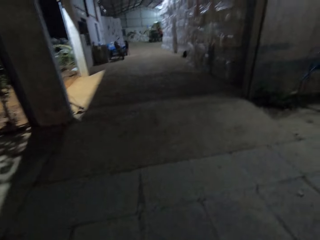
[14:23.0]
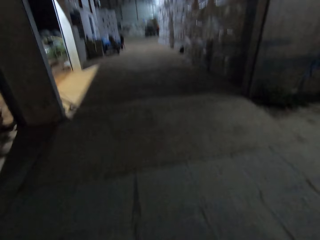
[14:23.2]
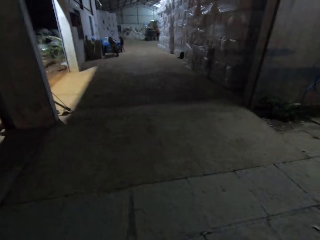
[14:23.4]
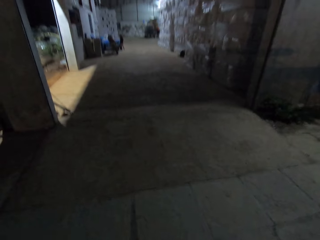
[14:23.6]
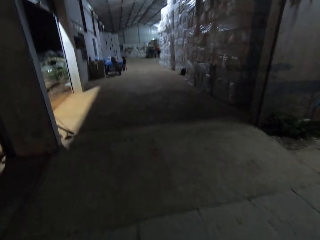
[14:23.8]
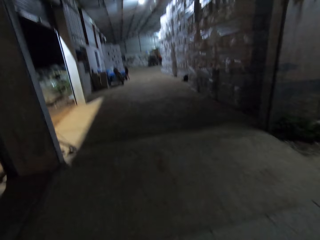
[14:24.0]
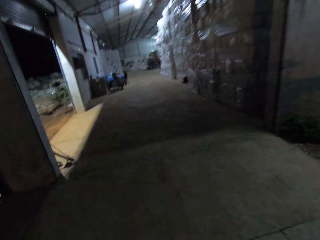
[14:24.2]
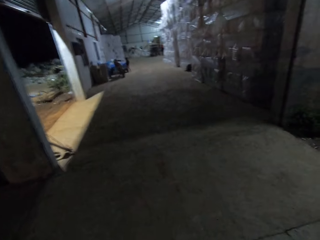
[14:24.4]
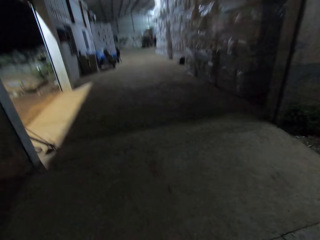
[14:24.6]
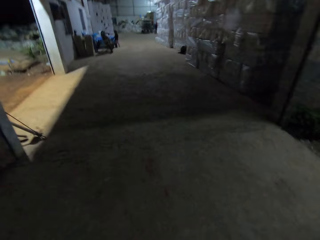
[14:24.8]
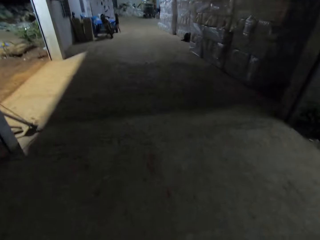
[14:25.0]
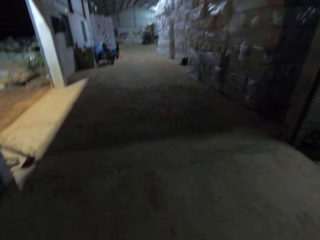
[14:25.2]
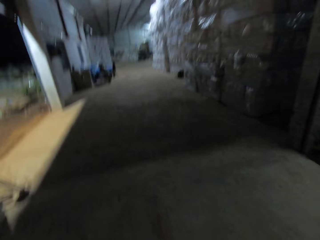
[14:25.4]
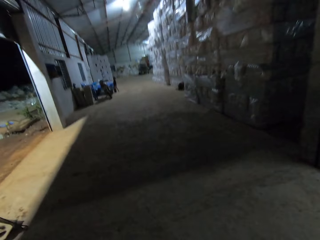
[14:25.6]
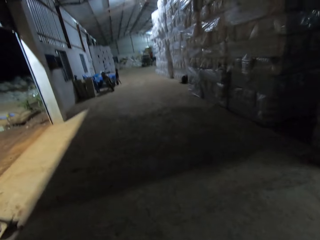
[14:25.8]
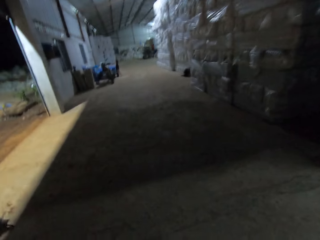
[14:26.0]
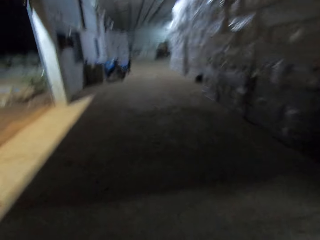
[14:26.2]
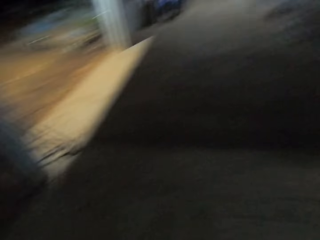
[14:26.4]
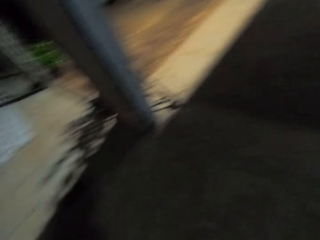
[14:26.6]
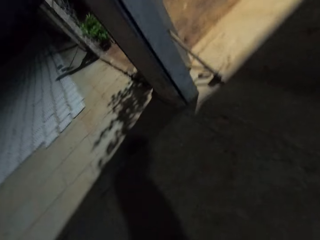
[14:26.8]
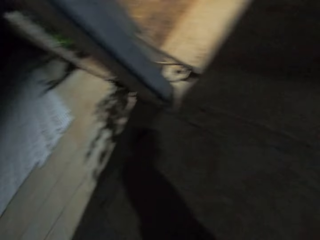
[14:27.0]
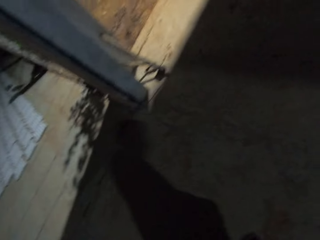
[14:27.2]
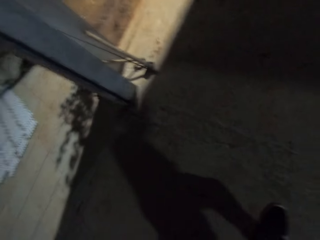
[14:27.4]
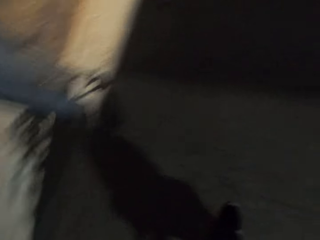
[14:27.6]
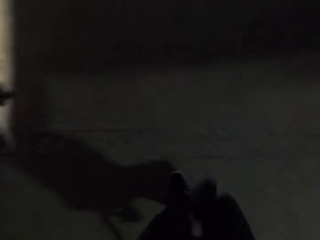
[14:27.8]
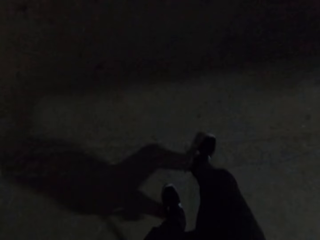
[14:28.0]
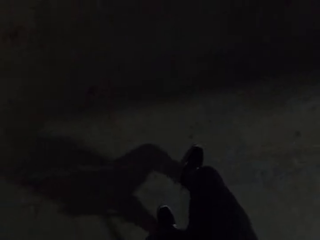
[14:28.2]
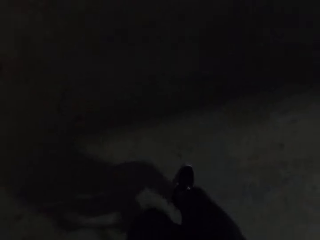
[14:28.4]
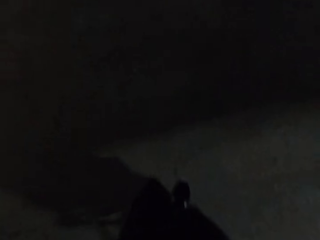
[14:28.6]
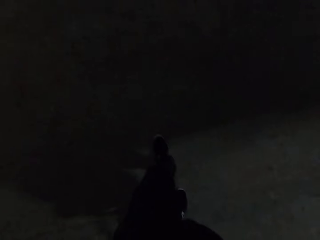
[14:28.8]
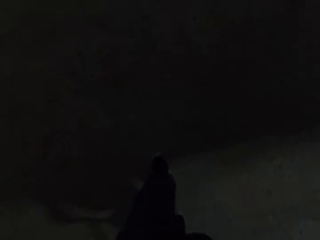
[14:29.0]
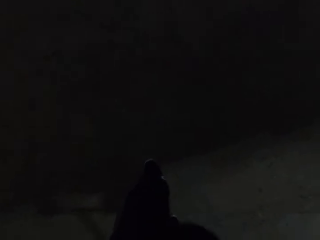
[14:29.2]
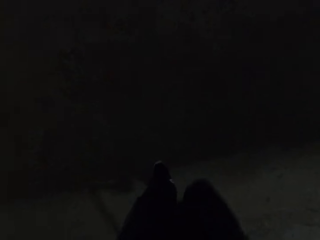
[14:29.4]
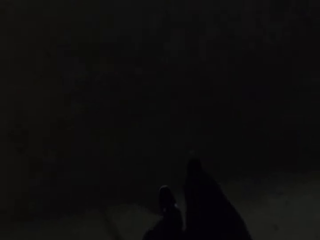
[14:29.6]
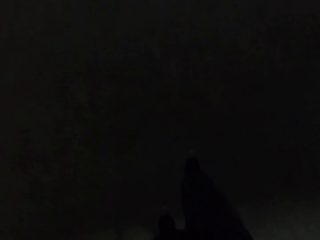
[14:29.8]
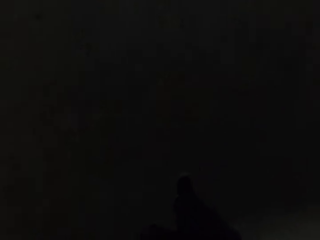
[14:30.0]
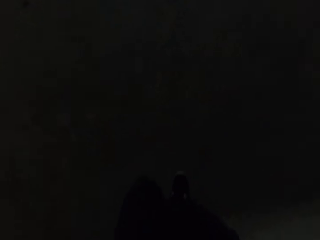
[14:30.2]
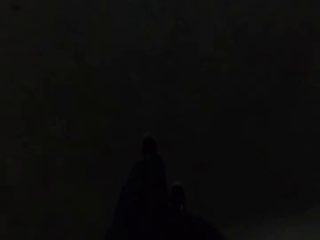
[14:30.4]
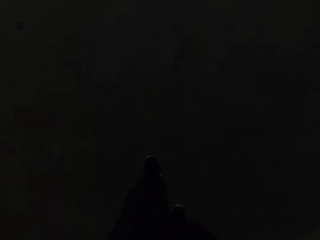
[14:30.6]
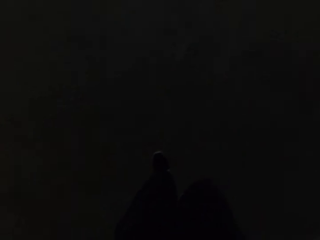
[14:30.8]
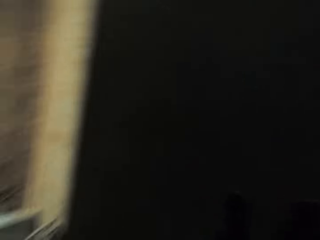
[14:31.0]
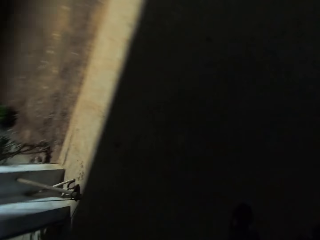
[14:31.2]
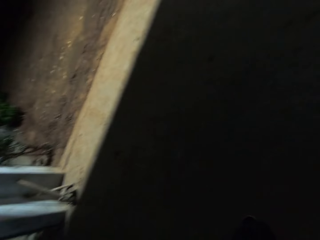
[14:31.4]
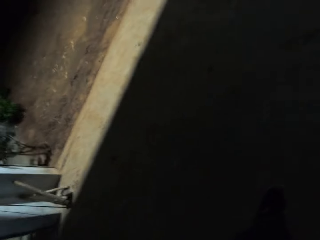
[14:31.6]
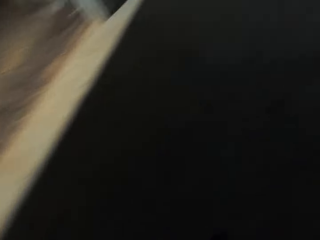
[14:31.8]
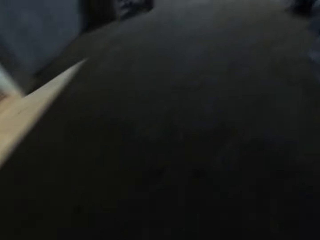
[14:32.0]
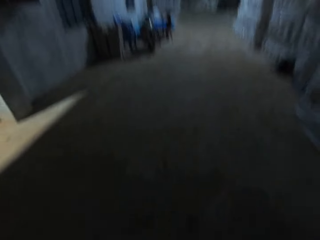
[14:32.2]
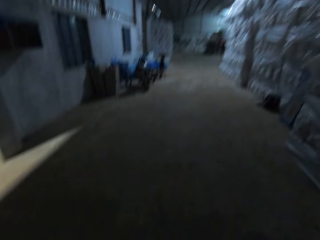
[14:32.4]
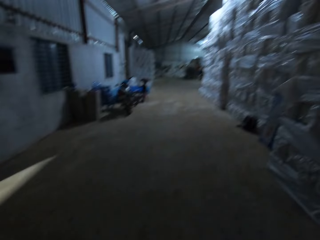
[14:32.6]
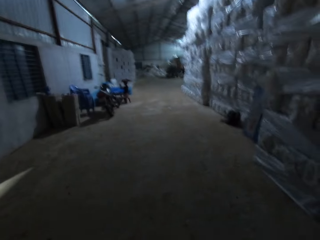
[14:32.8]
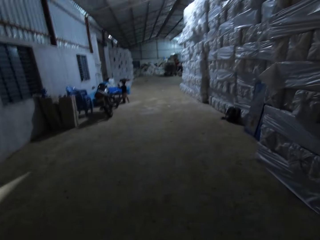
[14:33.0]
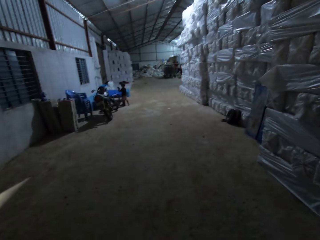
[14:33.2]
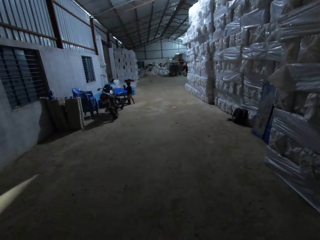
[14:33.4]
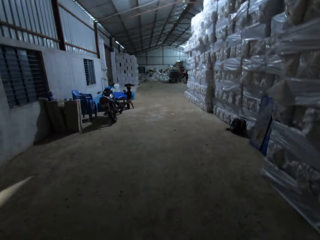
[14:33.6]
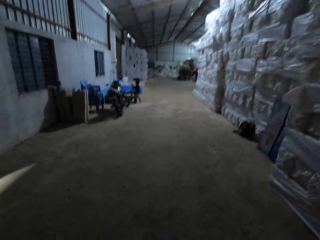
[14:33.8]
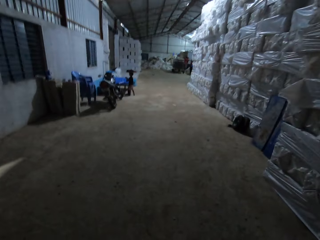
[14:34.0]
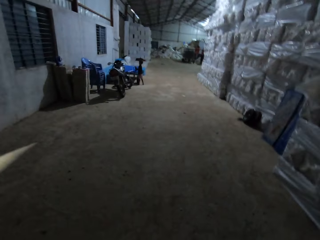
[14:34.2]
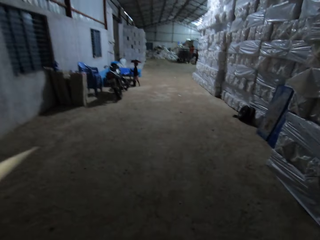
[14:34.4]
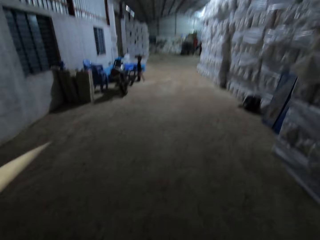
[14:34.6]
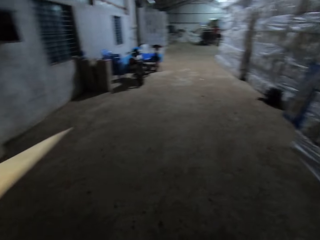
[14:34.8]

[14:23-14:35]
The camera wearer pulls the cart into a warehouse with his hands.

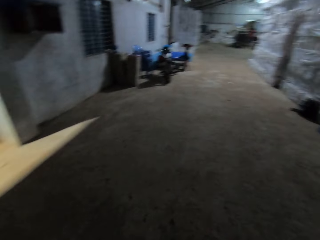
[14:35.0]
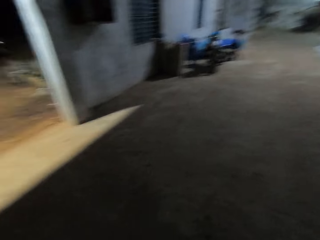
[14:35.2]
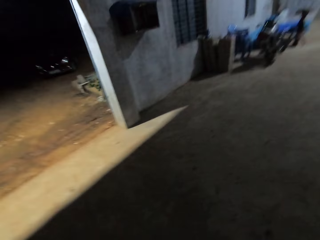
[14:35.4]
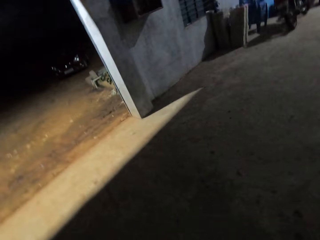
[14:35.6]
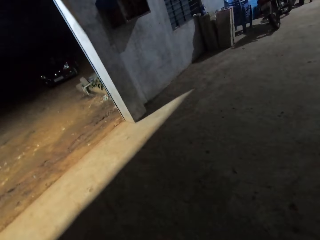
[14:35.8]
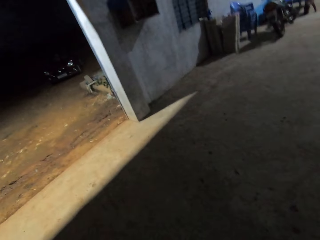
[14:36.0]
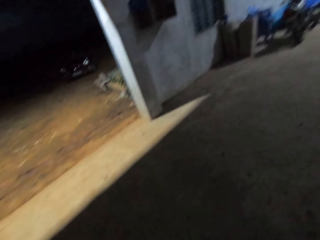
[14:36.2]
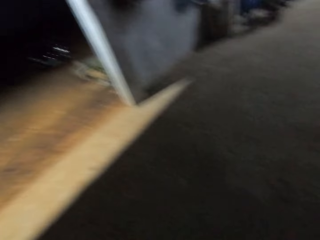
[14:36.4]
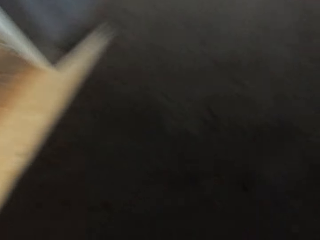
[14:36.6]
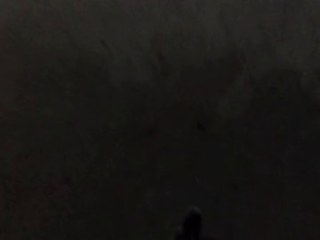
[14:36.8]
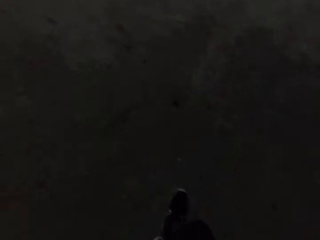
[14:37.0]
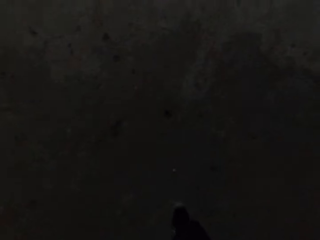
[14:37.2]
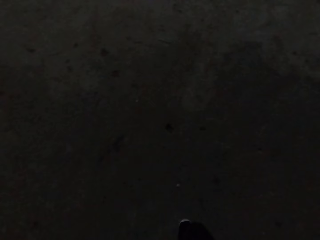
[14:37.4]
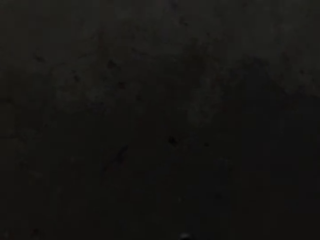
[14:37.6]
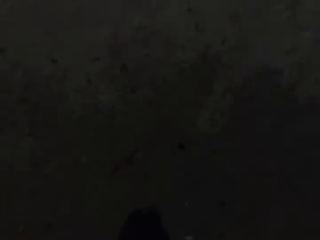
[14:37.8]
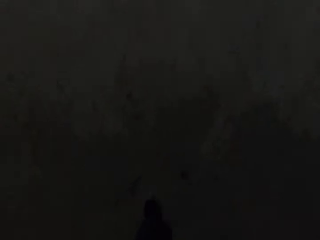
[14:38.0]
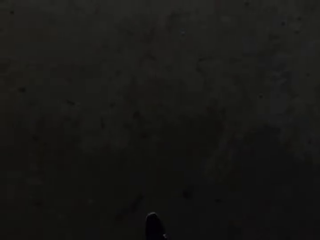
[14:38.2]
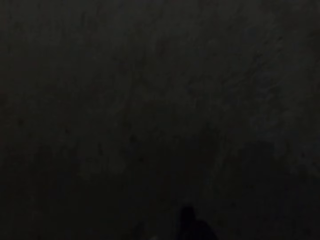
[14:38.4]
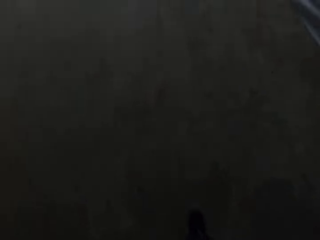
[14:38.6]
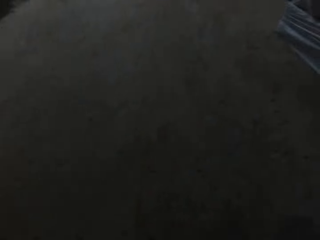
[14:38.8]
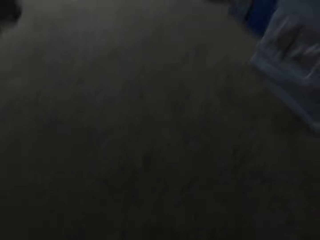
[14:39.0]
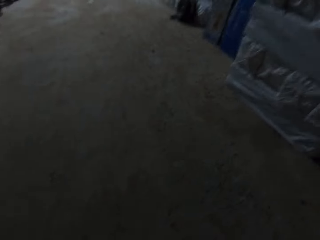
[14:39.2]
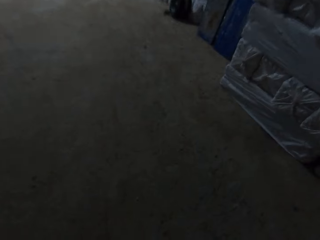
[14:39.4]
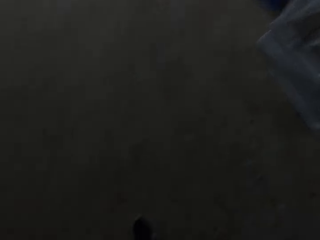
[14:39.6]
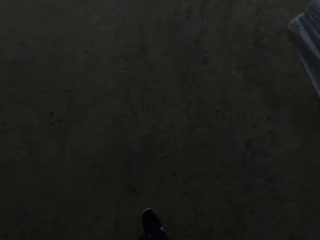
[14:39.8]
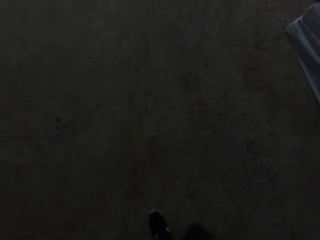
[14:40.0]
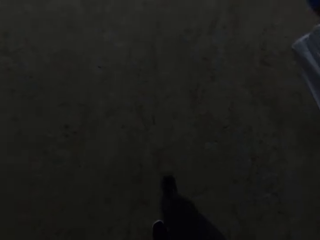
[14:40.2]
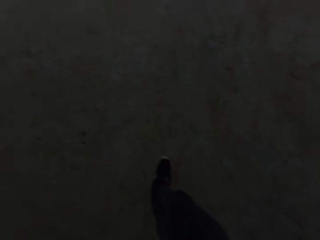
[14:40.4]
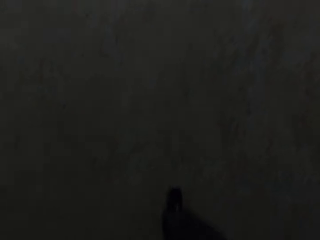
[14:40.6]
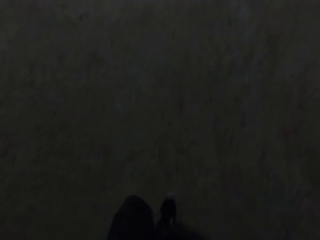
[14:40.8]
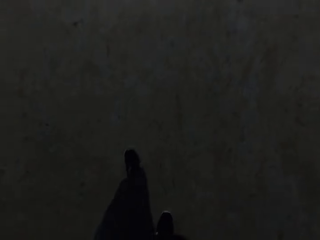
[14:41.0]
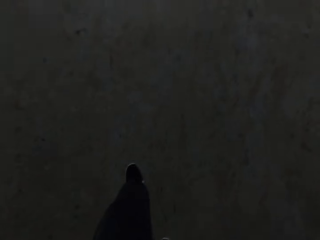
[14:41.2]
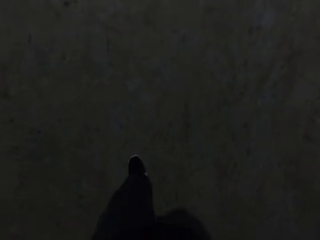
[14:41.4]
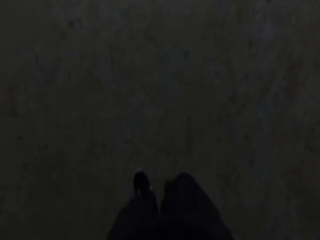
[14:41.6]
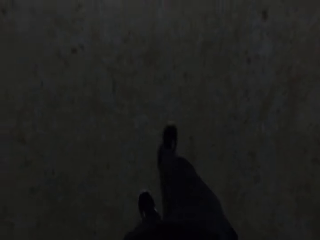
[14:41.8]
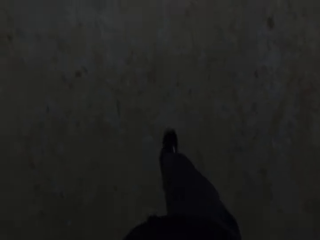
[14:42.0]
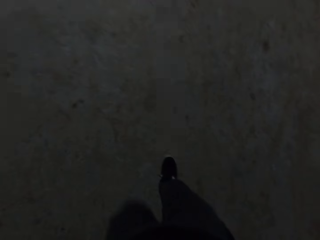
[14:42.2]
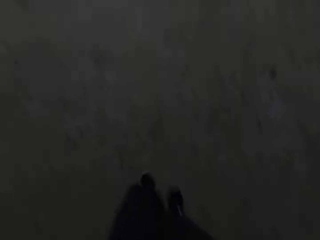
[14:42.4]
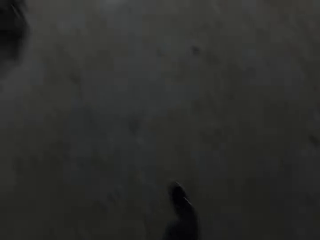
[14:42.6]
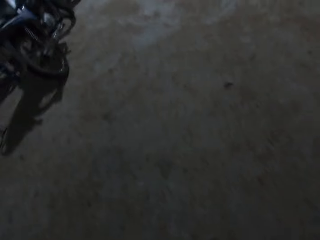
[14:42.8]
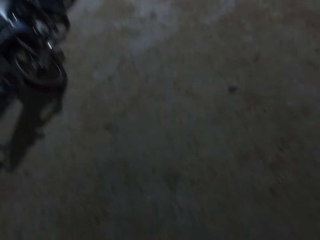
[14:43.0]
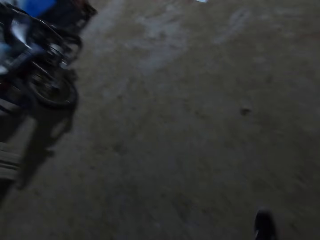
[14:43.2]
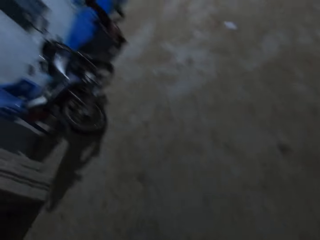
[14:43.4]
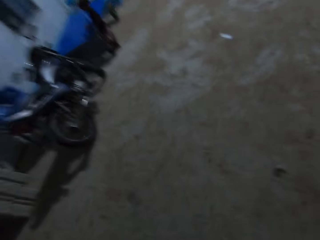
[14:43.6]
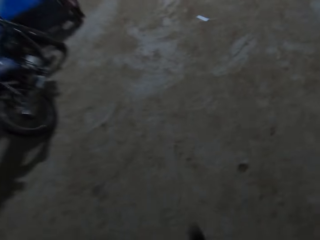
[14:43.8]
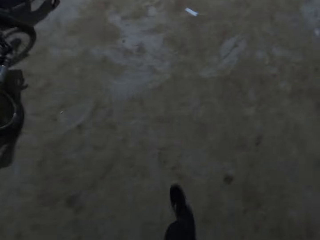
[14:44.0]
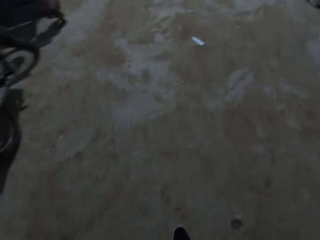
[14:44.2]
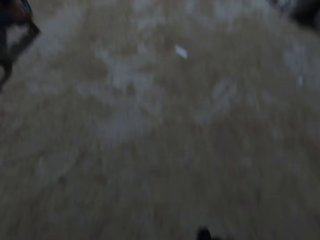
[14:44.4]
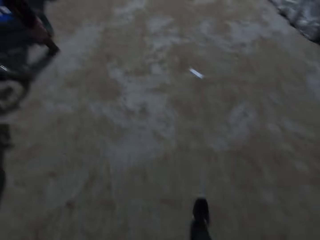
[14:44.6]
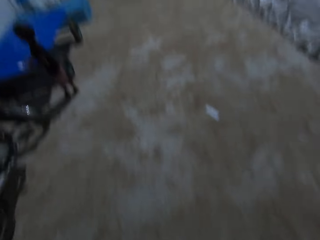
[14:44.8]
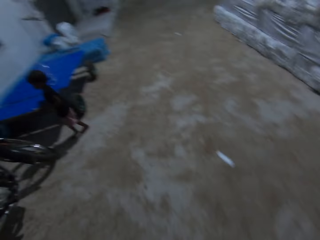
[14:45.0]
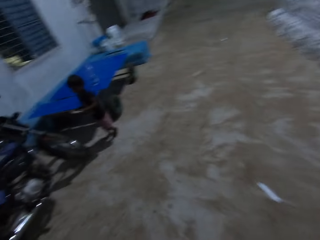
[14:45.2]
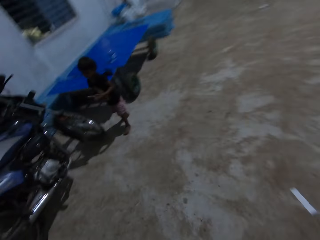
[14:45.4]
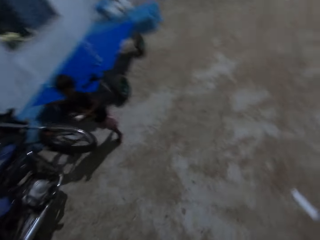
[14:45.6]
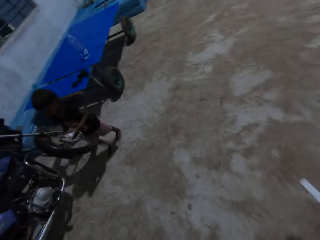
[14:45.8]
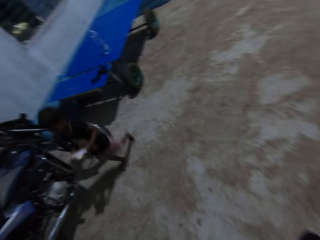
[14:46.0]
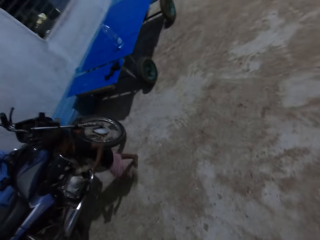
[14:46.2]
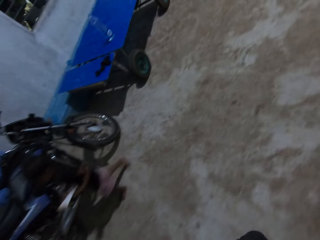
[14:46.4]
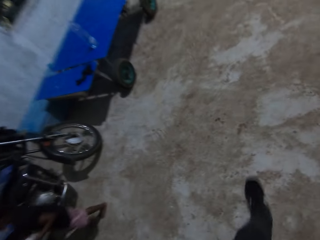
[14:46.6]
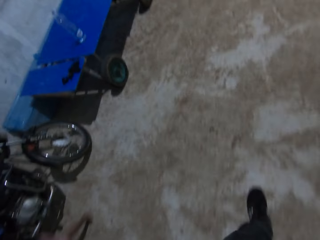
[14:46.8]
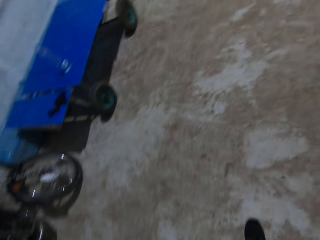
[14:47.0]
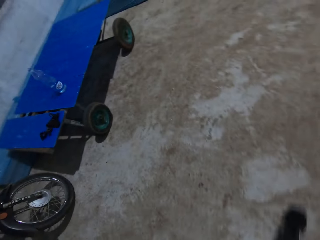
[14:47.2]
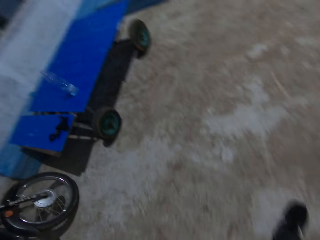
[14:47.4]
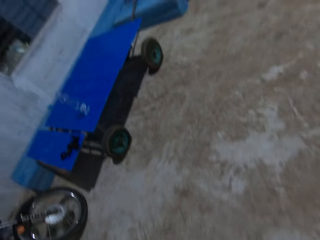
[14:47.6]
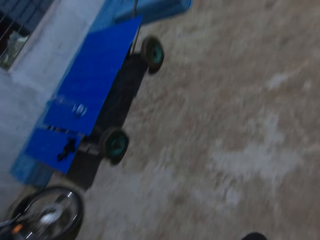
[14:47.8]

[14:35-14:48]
The camera wearer walks past a boy in the warehouse.
